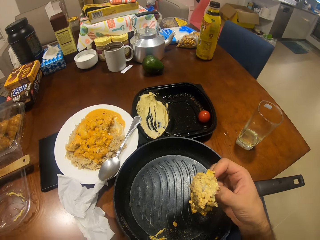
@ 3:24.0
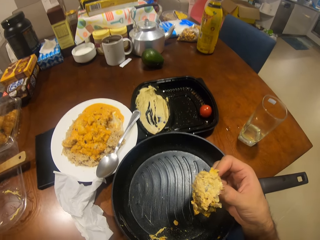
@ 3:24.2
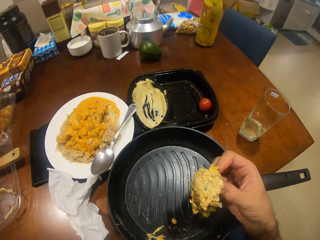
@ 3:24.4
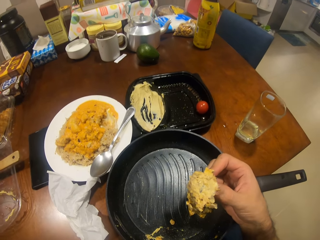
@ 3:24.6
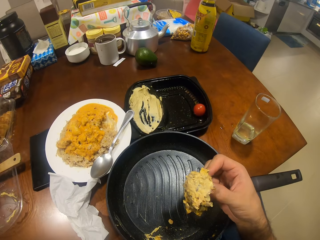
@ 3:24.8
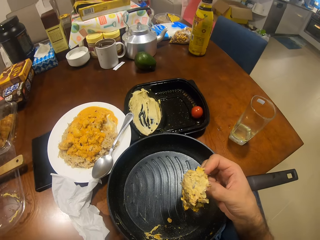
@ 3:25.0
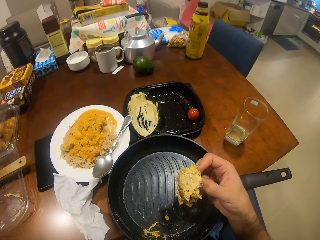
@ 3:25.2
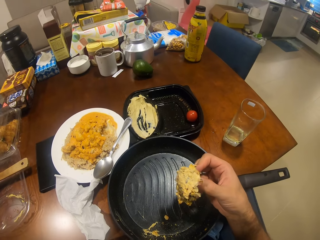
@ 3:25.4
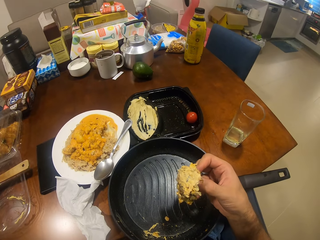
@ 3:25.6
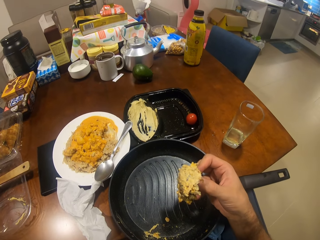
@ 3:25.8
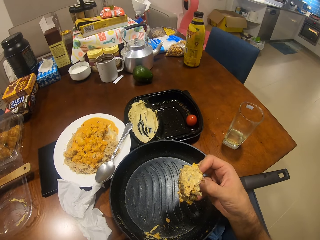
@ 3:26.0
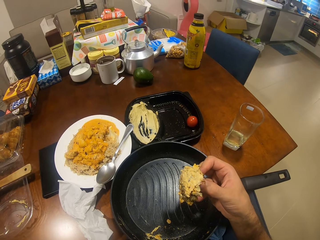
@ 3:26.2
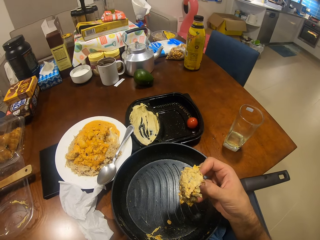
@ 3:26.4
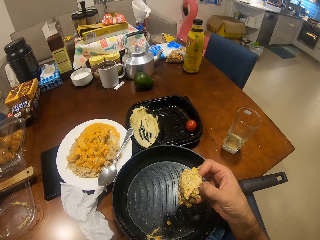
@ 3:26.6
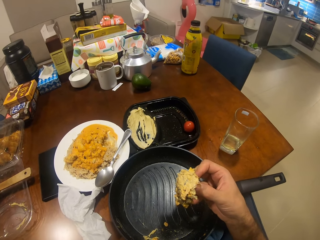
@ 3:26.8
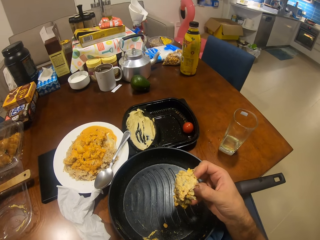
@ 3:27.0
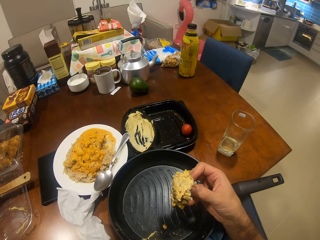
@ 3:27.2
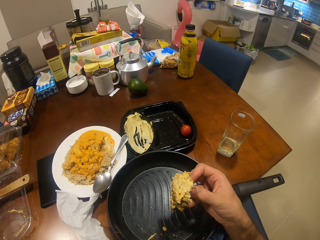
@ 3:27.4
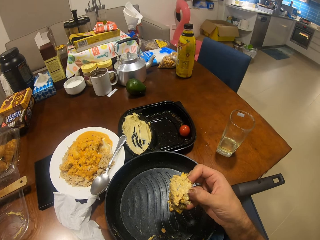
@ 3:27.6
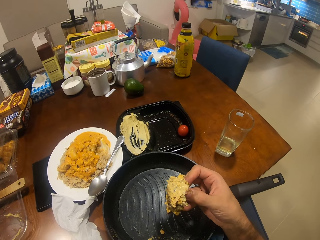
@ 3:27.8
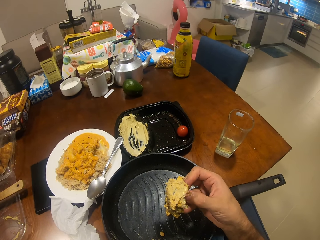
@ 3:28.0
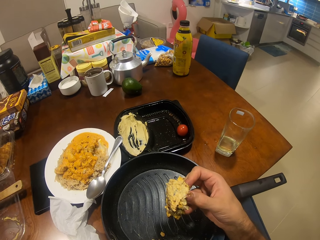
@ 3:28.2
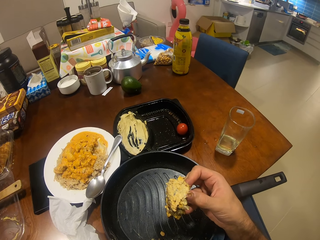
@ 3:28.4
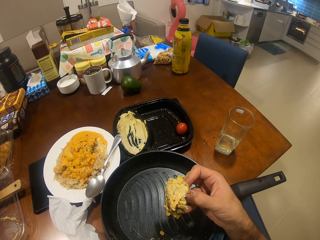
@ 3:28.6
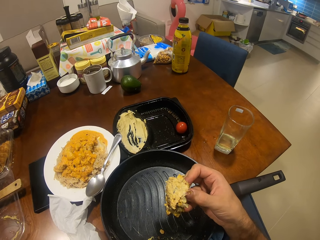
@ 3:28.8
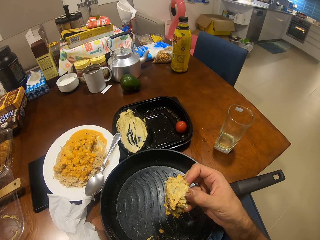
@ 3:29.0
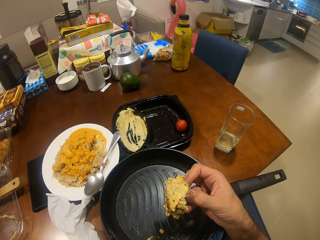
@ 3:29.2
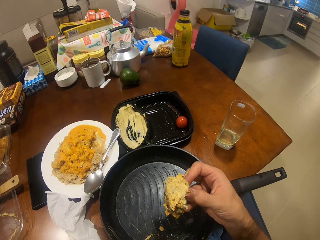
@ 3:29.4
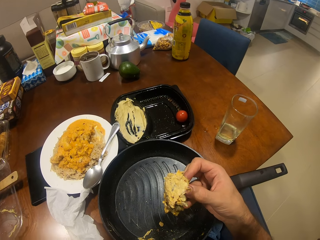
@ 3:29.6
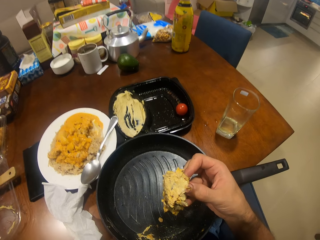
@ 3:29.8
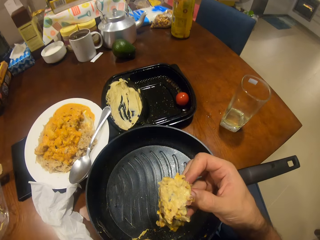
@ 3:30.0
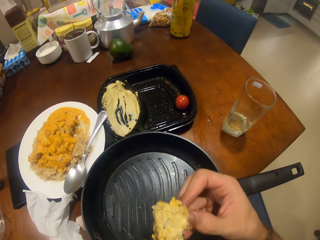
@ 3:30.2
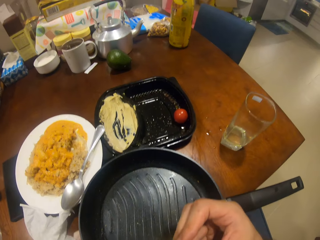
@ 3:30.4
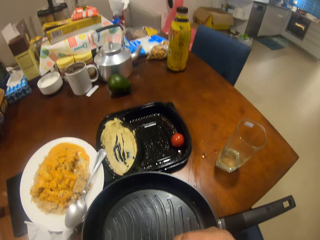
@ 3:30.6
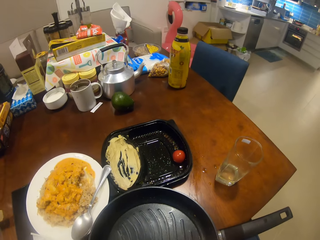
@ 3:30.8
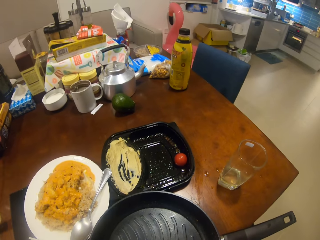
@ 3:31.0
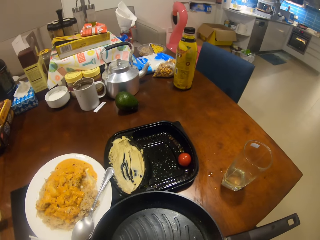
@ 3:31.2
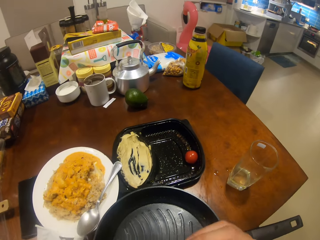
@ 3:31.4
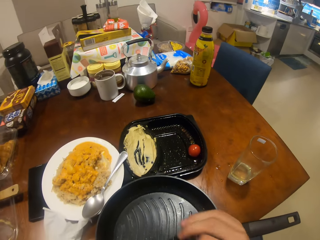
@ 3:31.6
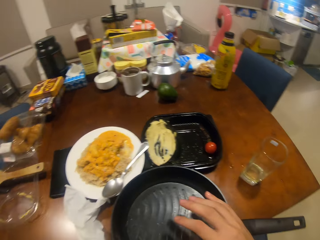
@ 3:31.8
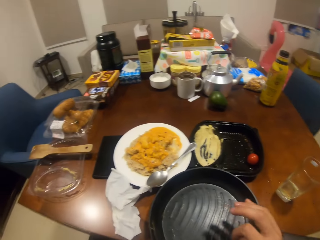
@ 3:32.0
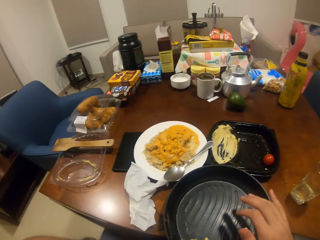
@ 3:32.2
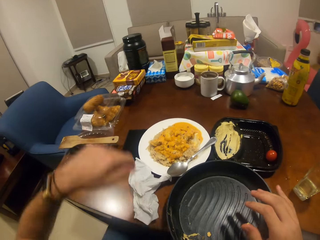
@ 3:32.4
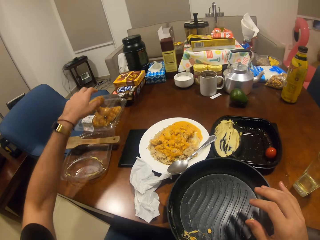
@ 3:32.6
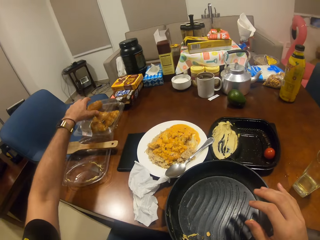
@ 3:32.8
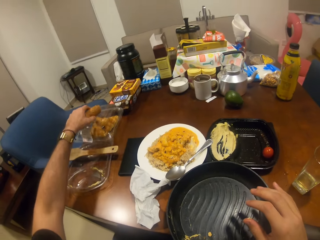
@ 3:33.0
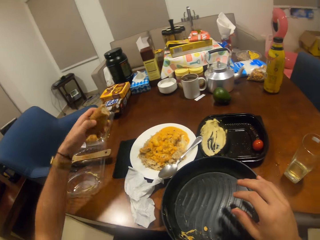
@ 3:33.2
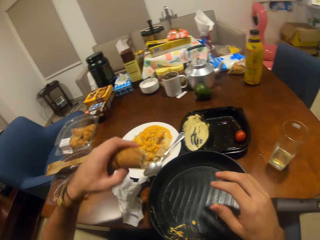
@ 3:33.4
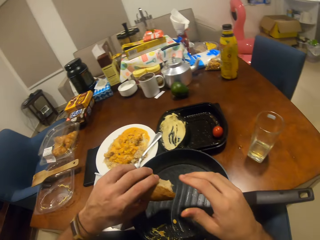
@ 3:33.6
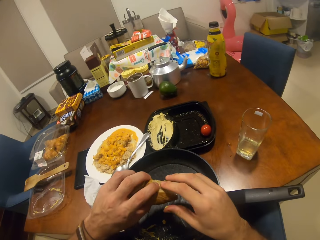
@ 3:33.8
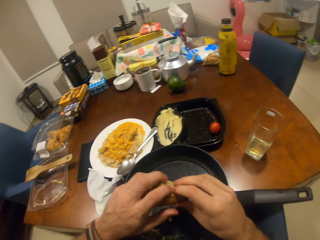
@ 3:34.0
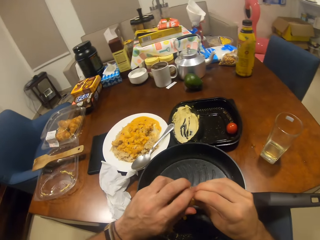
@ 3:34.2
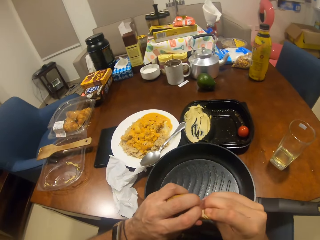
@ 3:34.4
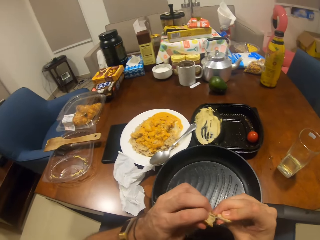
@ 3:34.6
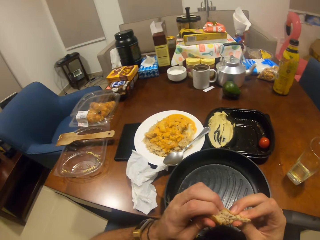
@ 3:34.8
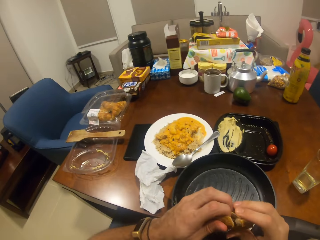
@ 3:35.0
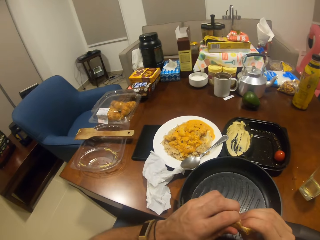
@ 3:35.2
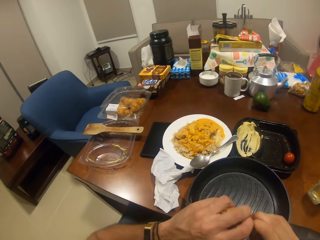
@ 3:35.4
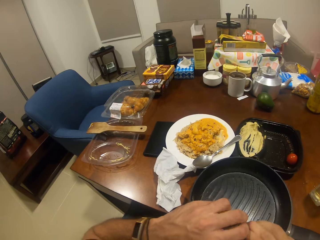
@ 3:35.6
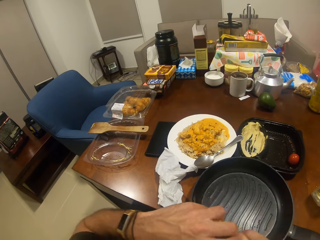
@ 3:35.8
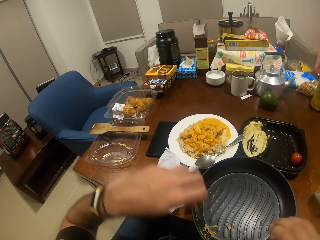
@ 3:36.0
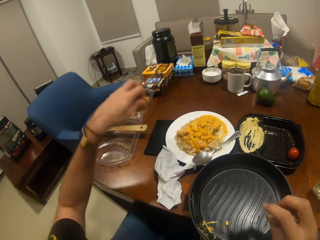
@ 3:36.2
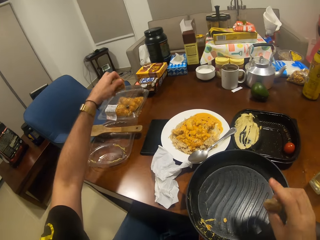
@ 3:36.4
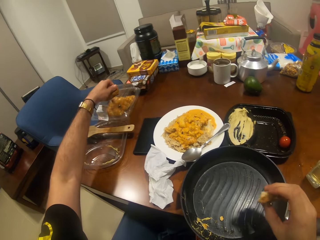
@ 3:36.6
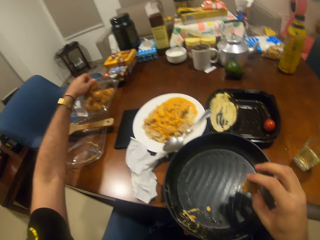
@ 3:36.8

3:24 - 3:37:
The camera wearer eats the bread. They pick up the bread. They cut the bread and break the bread.

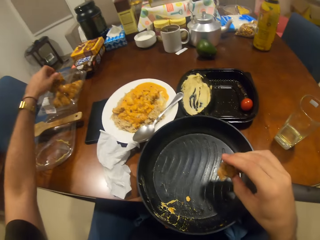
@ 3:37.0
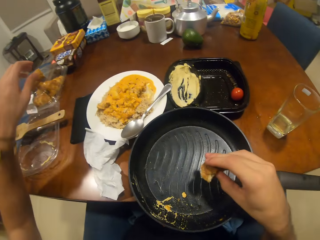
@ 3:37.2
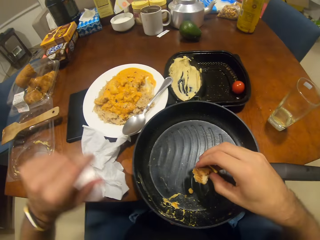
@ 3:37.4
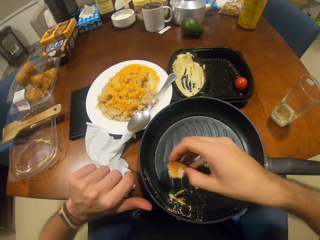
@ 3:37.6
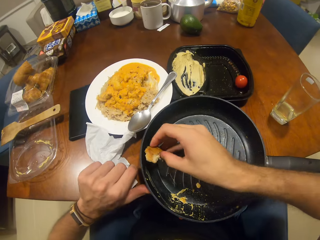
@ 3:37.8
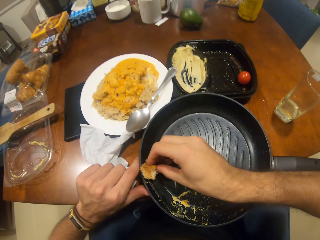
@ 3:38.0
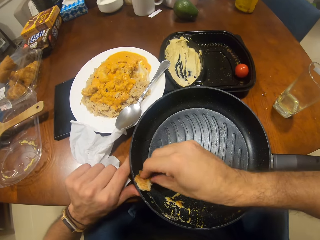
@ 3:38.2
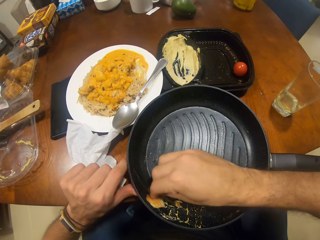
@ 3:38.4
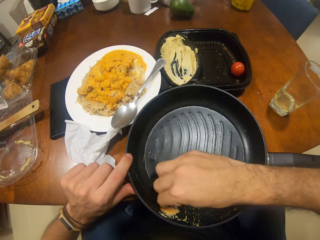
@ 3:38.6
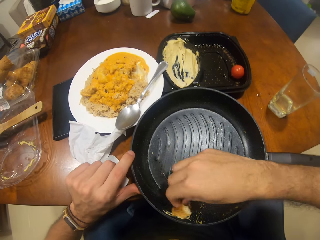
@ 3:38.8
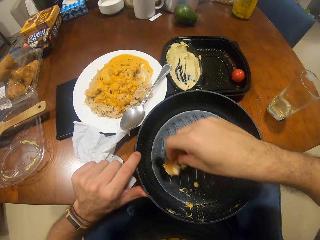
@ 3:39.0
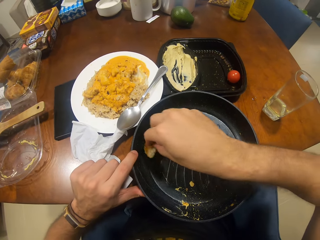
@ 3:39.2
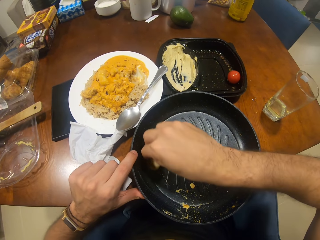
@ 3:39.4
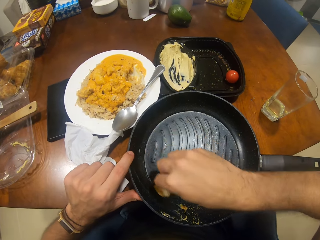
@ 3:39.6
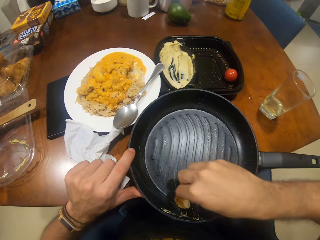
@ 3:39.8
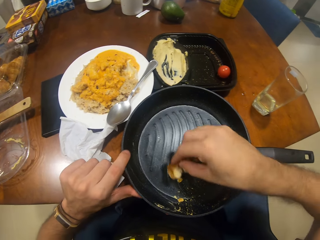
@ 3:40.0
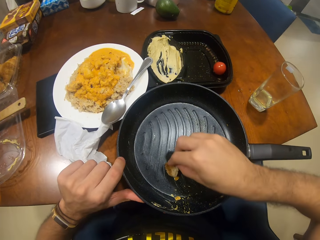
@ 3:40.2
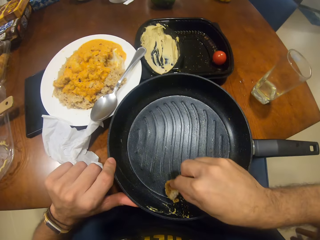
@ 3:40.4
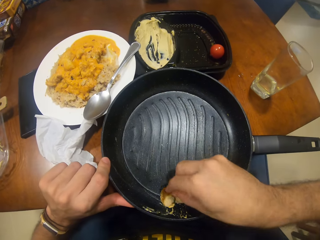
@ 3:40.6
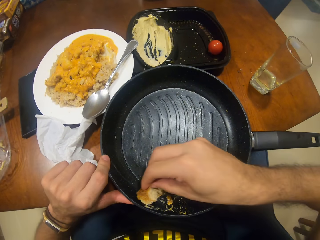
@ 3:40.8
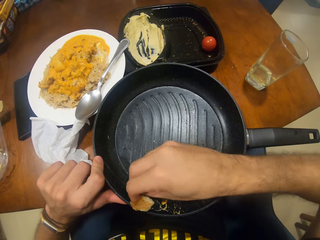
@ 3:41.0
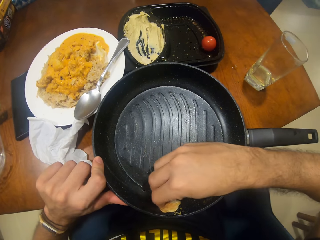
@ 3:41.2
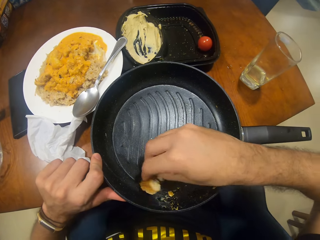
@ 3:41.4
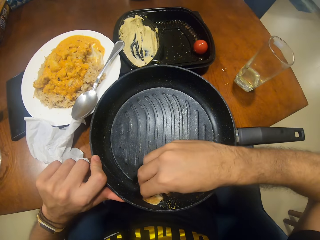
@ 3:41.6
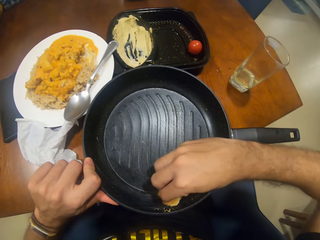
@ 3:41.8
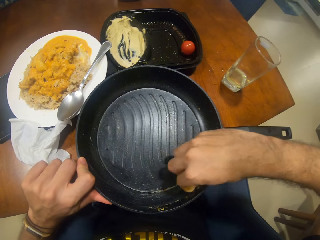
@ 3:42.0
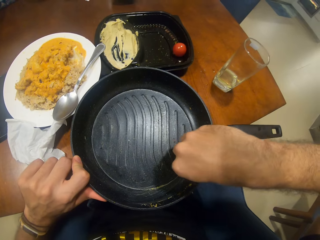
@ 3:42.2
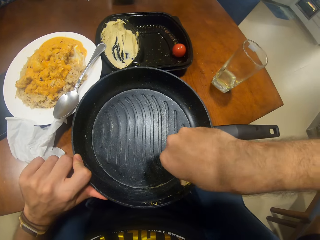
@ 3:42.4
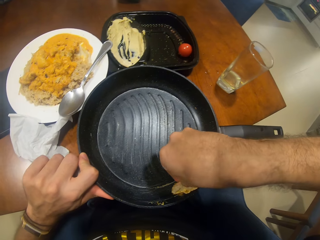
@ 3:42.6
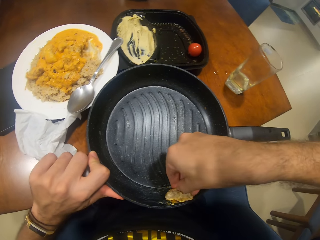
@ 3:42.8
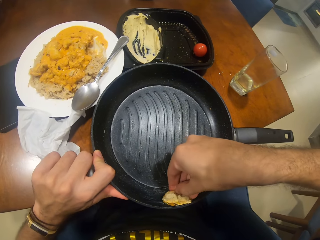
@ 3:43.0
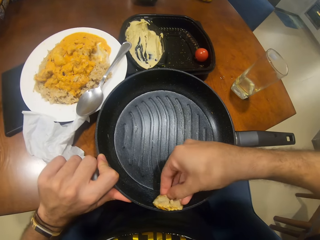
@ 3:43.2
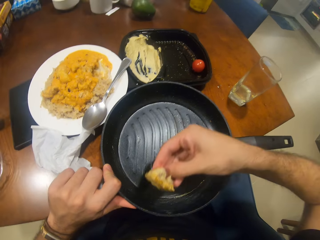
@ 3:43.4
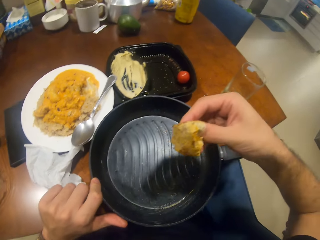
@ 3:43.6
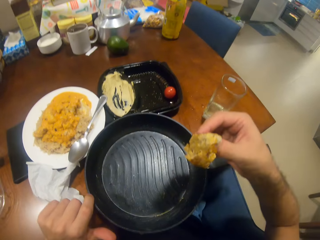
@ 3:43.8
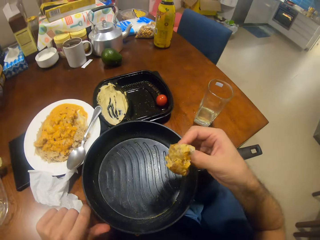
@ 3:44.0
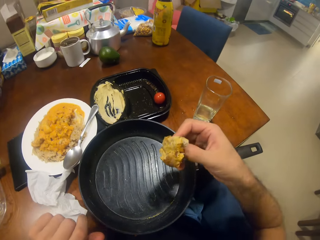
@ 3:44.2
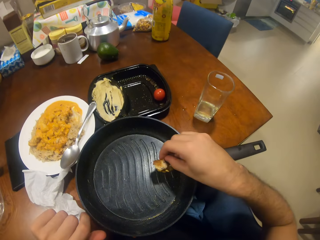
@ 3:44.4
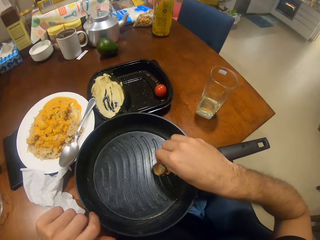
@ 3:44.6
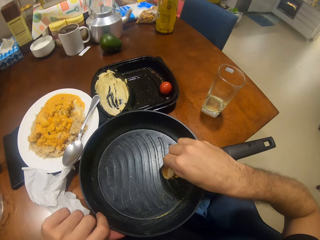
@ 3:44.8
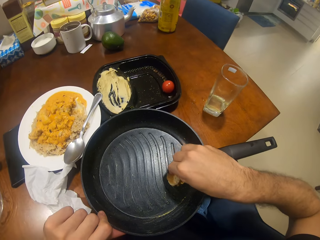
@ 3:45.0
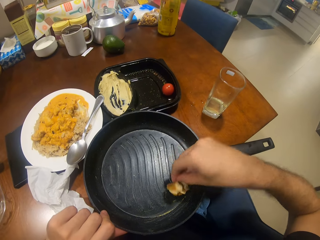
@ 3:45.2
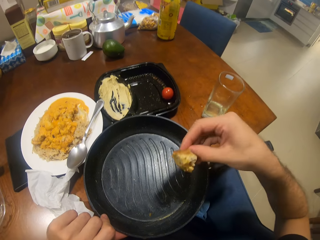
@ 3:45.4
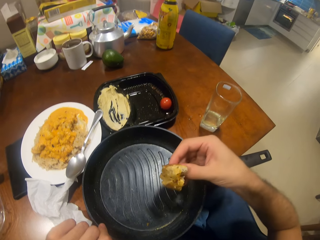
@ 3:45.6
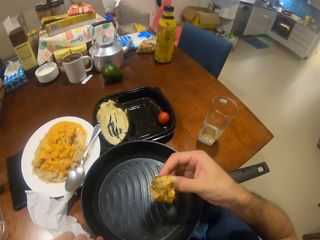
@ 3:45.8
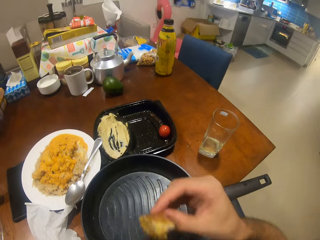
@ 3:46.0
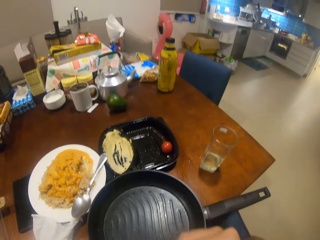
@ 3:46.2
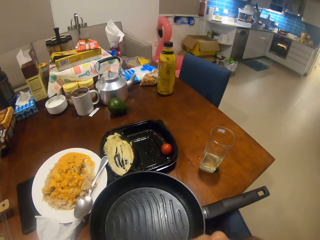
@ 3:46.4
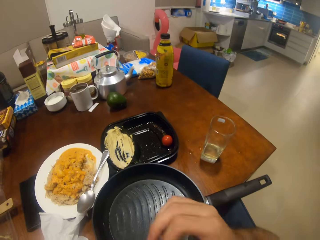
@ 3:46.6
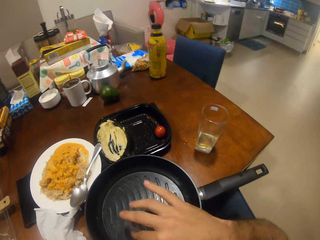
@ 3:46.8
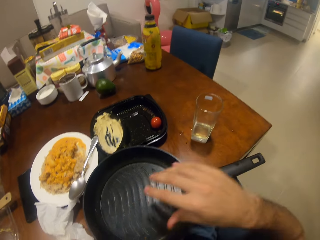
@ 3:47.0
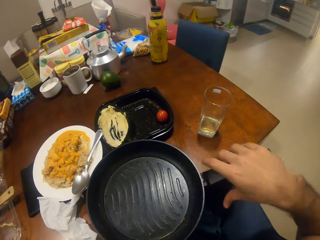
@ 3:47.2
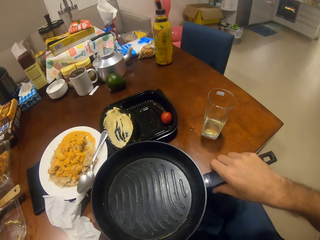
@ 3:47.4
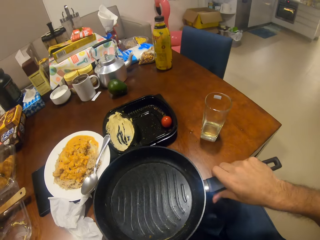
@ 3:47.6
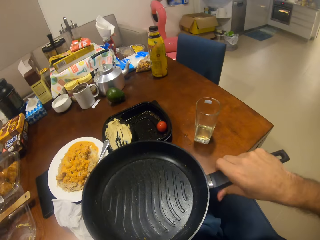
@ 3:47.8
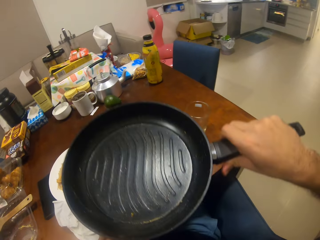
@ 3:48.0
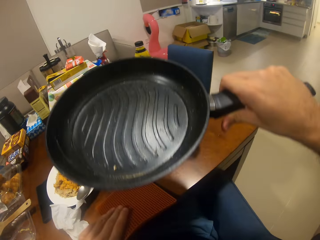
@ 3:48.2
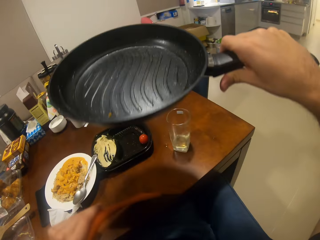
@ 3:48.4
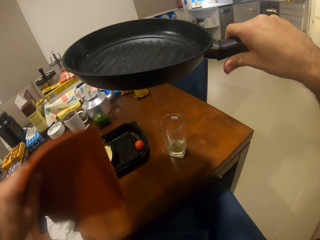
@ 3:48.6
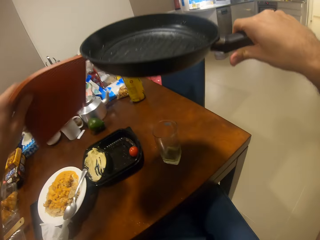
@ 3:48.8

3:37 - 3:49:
The camera wearer puts back the bread. They wipe the food in the frying pan with the bread. They eat the bread. They pick the pan. They pick the table mat.
